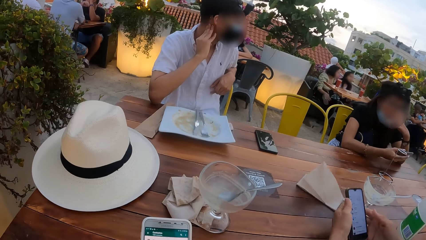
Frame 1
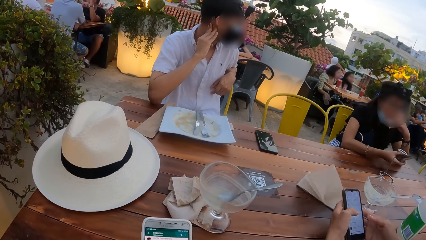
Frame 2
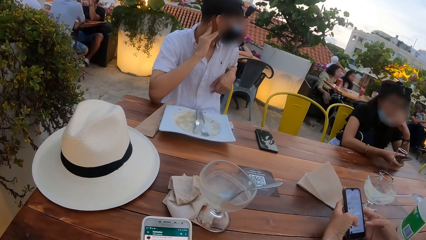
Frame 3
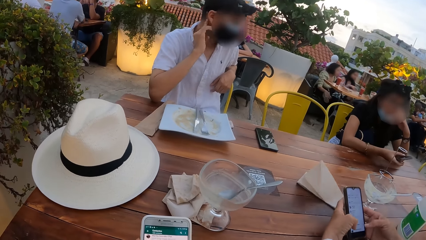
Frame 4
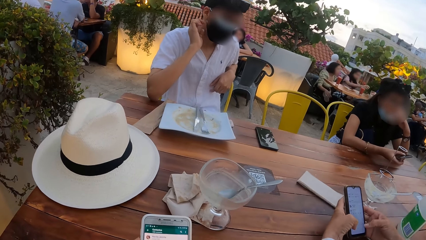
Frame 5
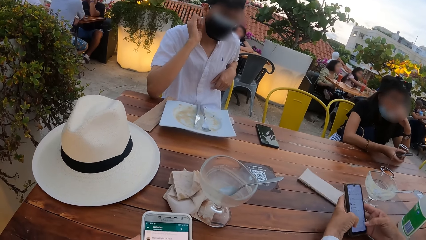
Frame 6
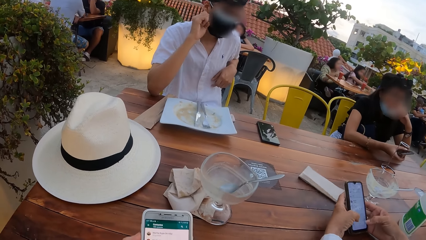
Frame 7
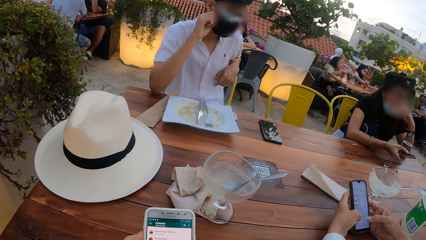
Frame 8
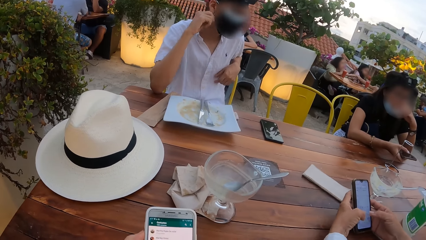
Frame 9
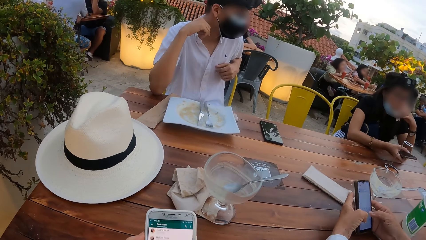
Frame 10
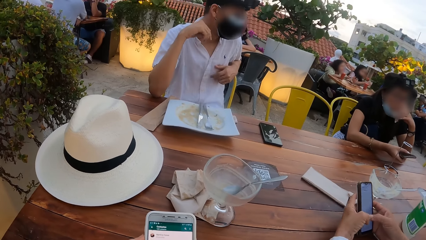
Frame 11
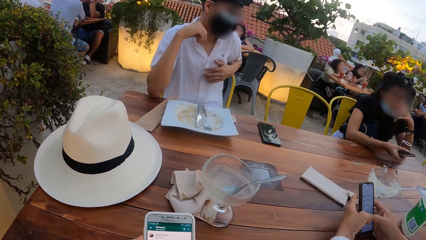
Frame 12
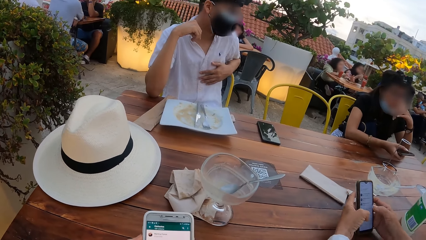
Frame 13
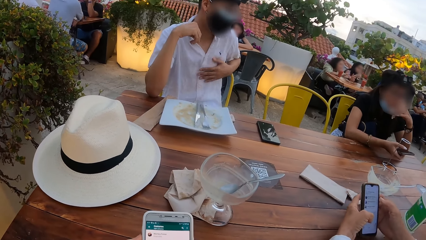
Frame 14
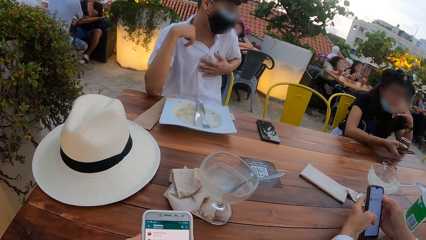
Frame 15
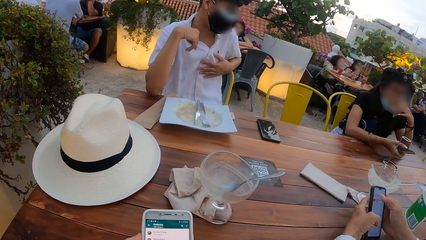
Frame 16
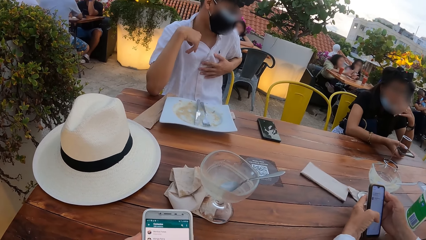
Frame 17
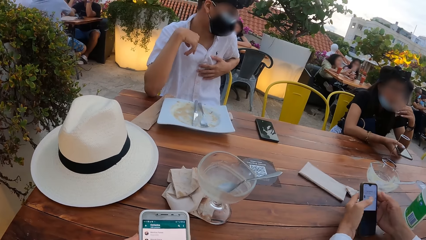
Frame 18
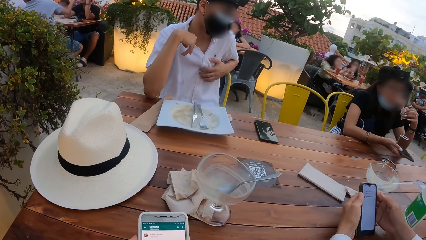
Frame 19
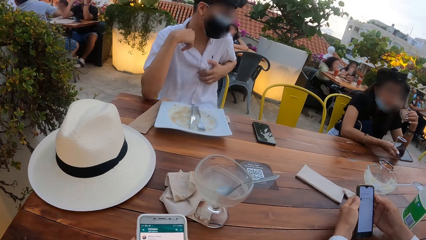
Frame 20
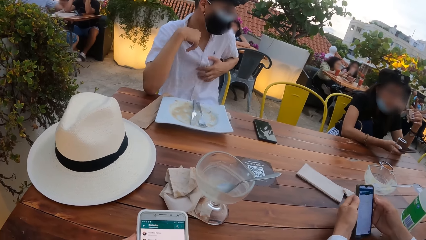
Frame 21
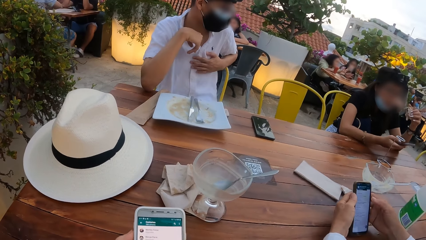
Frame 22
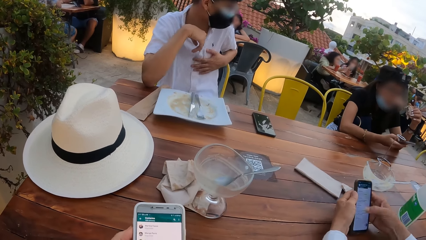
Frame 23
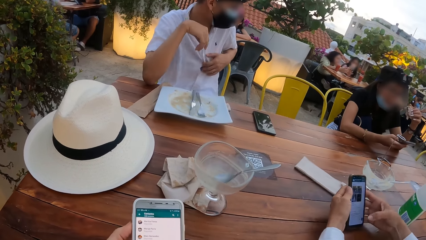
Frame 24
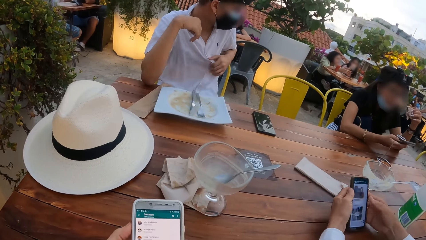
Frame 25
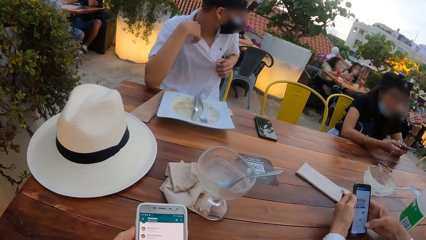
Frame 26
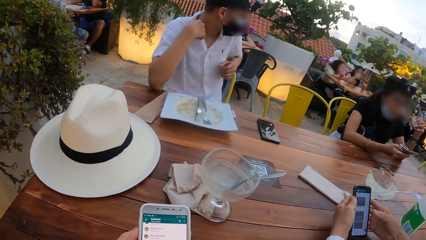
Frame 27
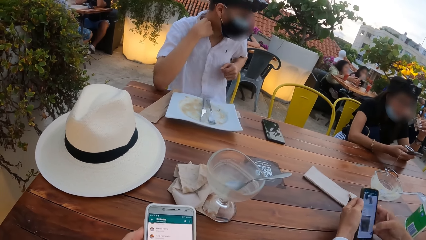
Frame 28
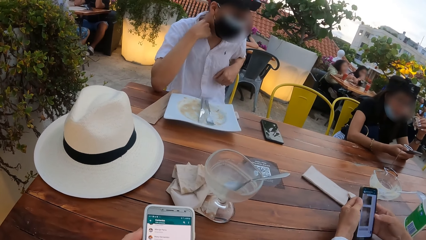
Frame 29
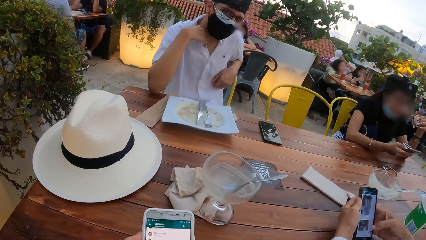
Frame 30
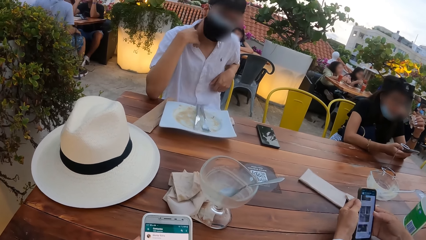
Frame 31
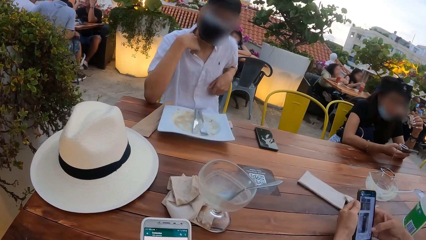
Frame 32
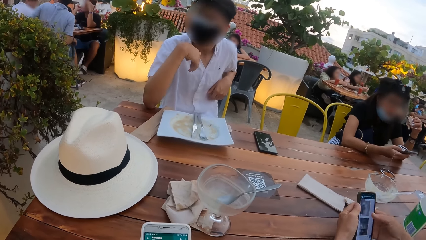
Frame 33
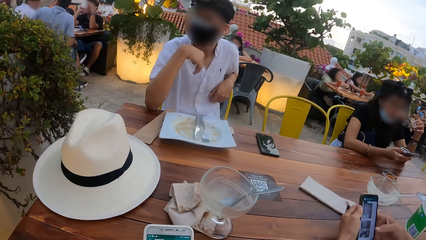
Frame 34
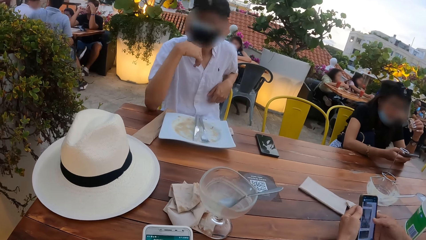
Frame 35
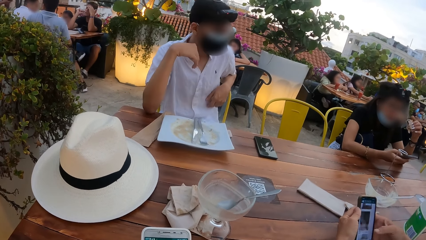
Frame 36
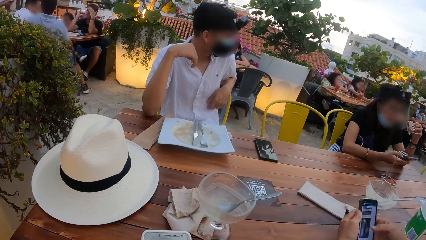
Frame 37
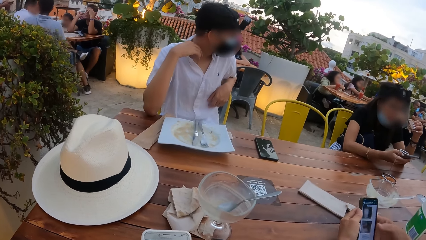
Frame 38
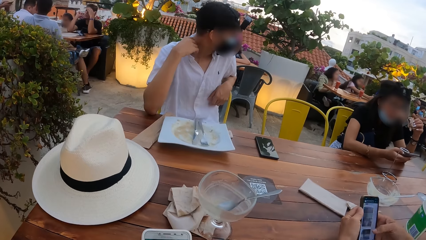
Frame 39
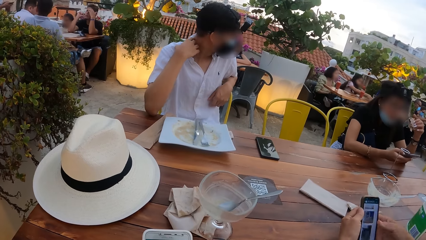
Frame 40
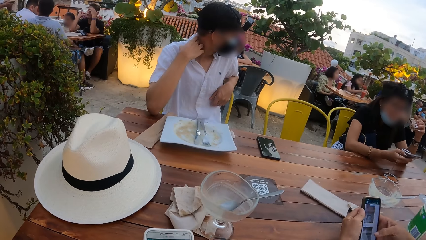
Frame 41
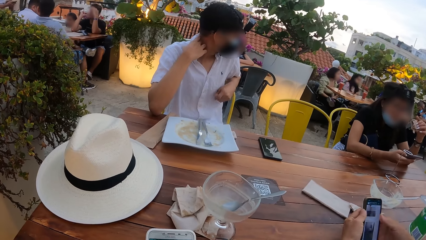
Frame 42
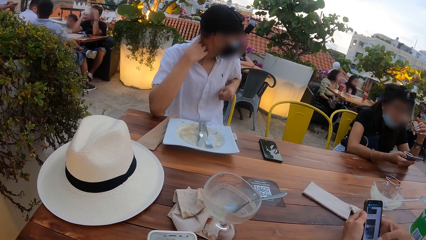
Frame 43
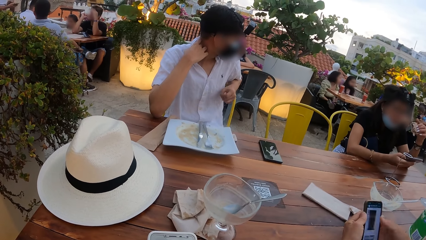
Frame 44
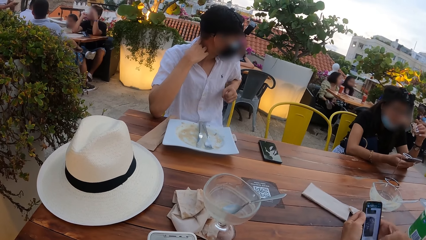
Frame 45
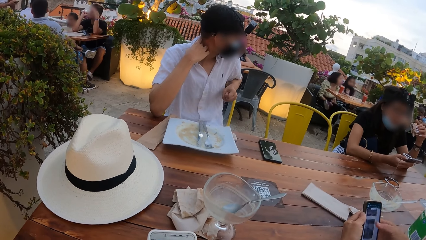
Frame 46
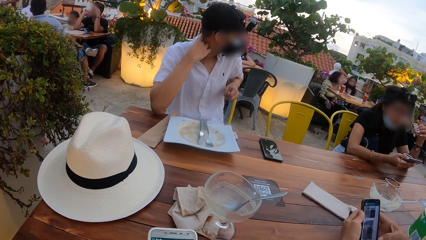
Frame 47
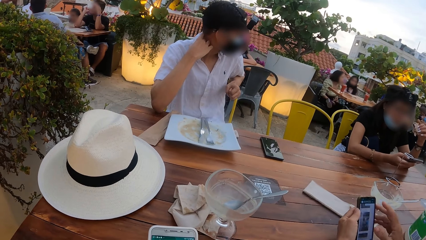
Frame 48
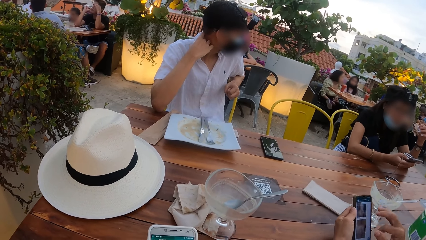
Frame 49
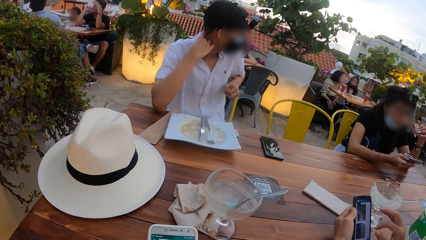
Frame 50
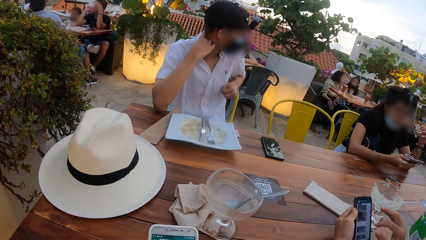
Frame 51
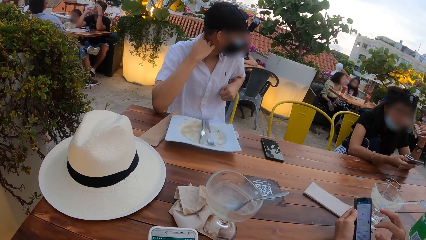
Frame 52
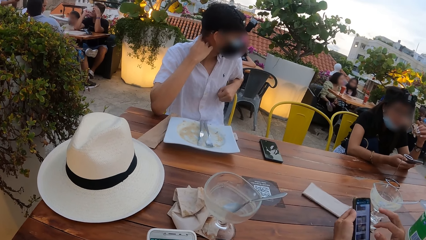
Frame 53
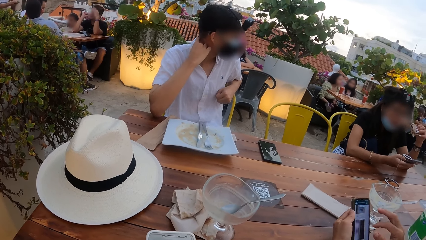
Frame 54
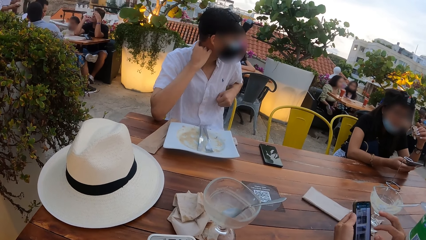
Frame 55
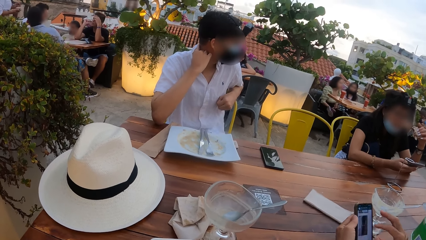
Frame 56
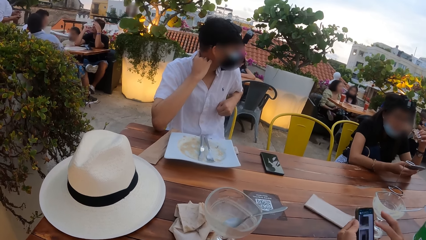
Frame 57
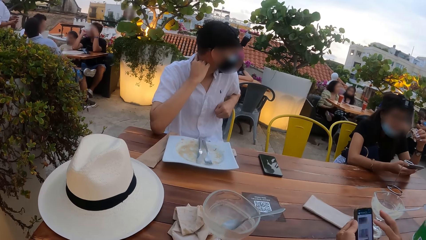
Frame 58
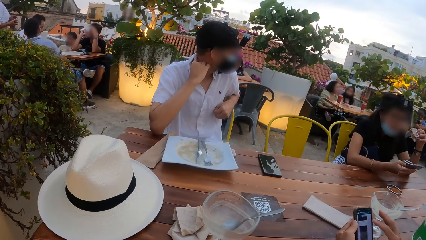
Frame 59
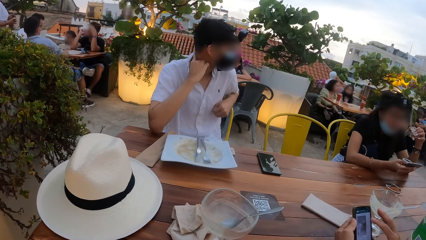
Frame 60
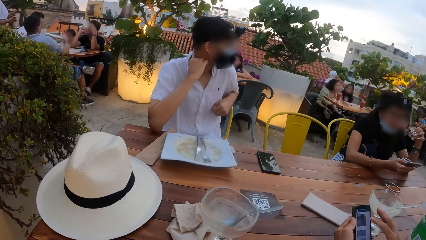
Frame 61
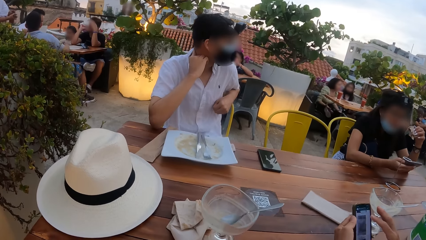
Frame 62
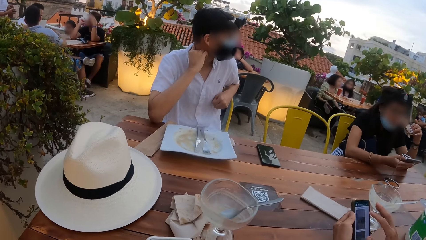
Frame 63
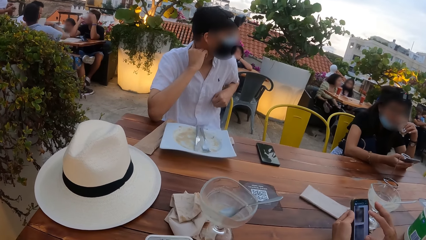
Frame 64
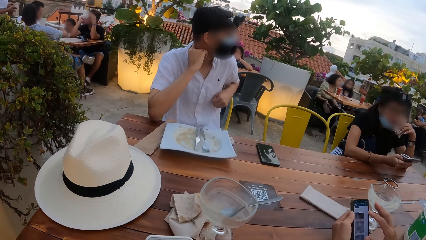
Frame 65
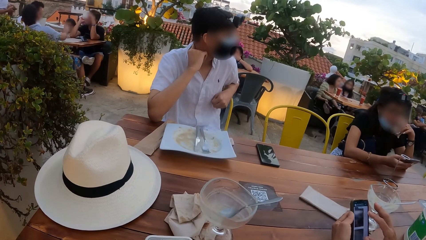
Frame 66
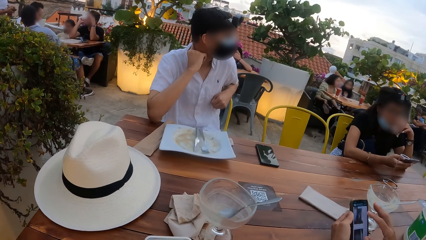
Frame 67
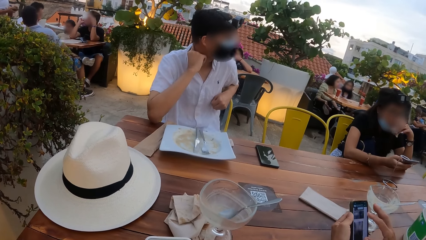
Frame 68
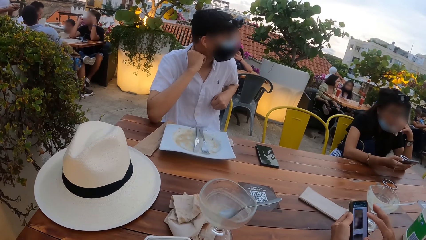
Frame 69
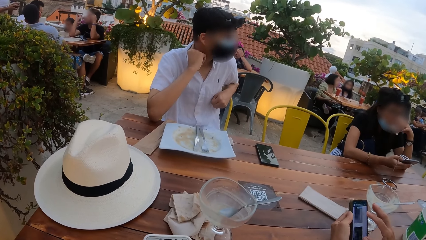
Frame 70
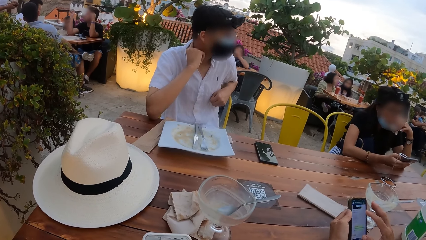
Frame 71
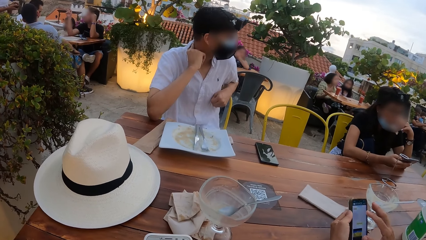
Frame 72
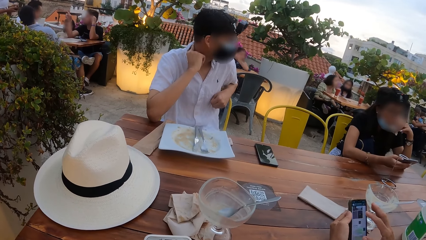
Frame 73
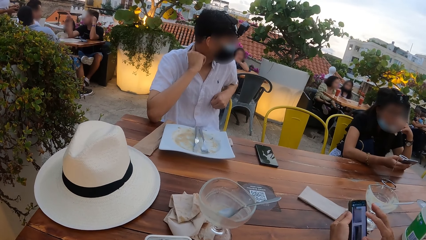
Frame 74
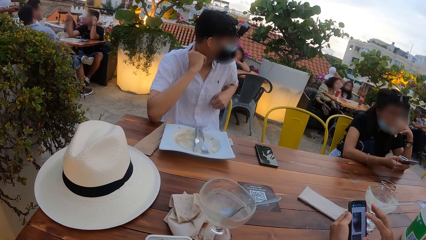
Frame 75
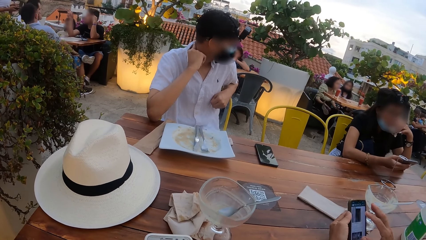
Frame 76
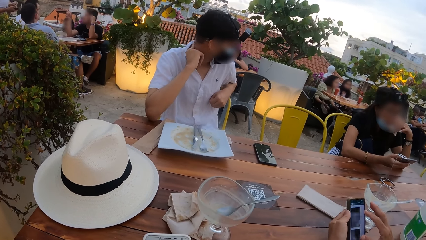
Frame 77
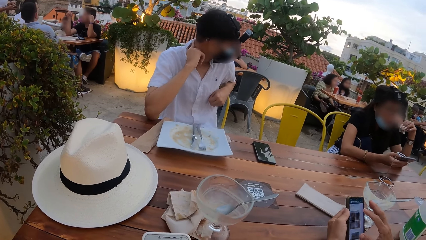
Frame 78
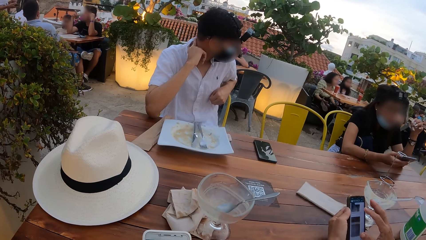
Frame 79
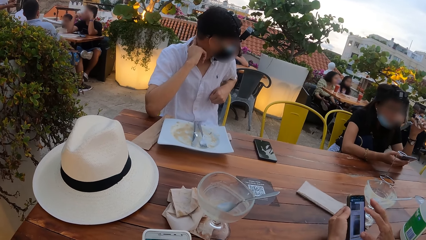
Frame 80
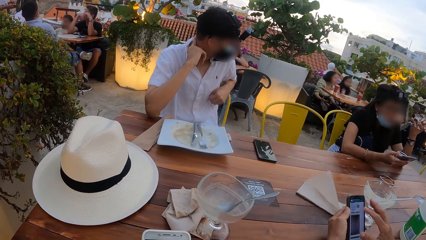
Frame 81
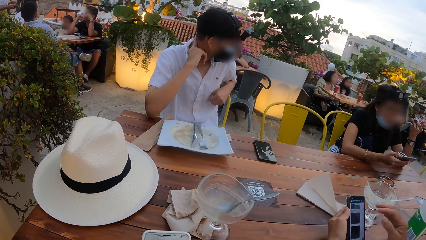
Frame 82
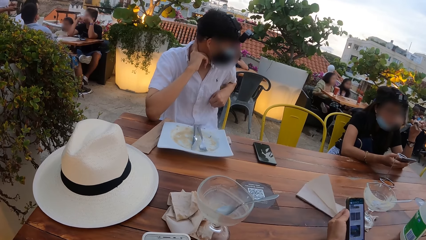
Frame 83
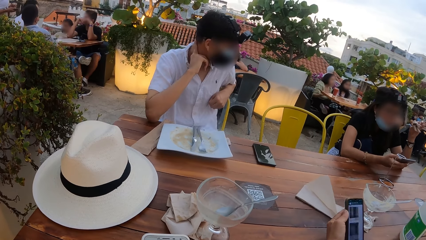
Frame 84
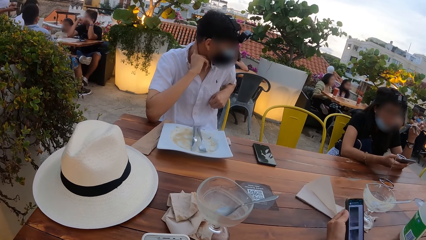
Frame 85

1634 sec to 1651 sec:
The woman operates the phone with both hands. The camera wearer uses the phone. A man adjusts his shirt with his left hand. A person uses the phone. Another woman eats the bar of chocolate in her left hand. Another person talks to a third person.
